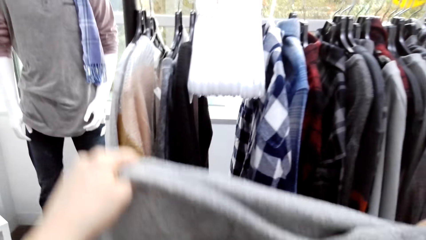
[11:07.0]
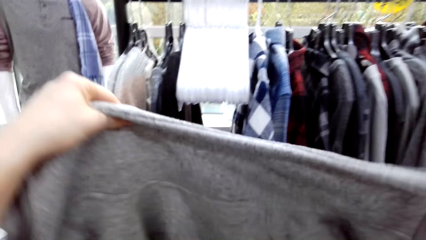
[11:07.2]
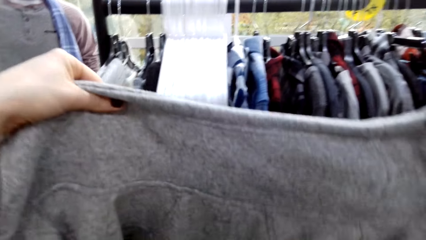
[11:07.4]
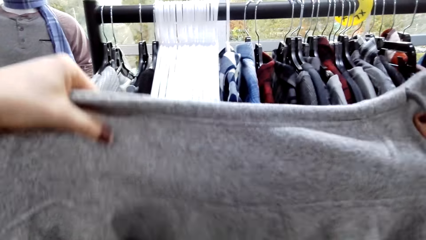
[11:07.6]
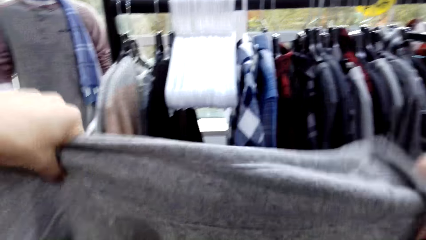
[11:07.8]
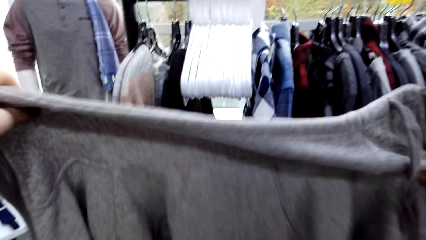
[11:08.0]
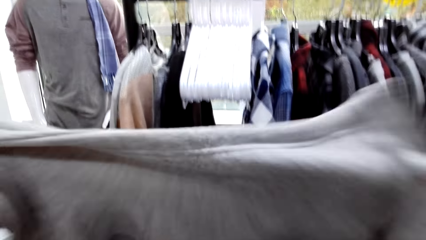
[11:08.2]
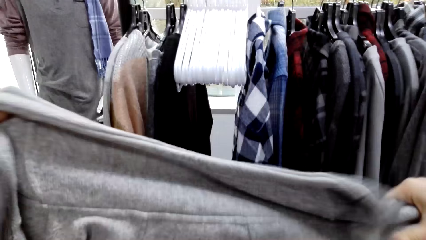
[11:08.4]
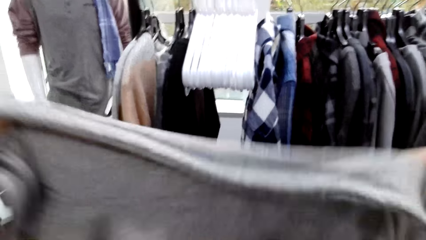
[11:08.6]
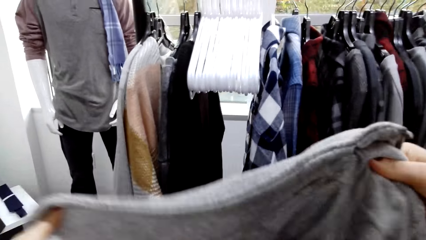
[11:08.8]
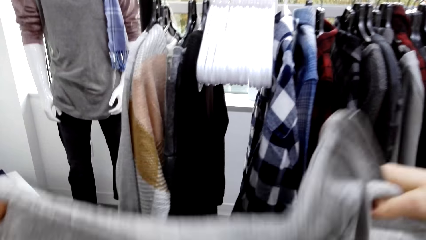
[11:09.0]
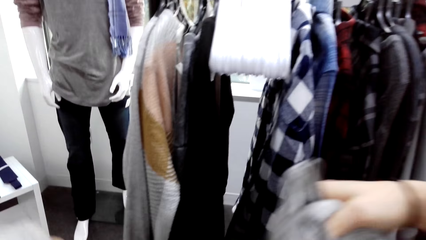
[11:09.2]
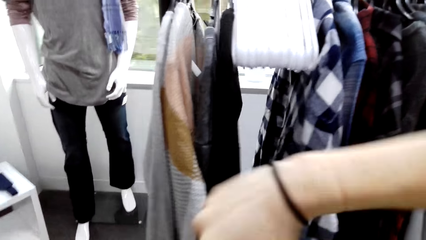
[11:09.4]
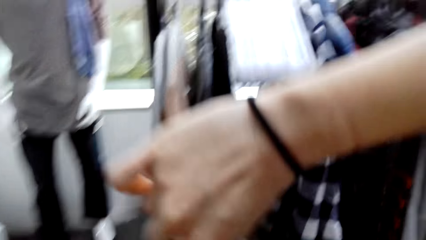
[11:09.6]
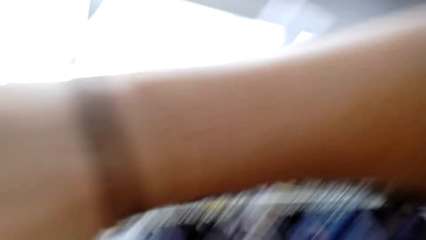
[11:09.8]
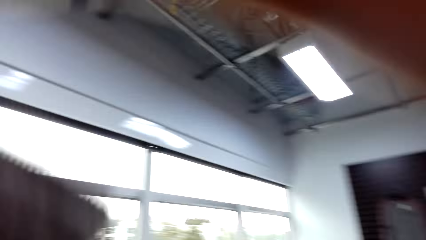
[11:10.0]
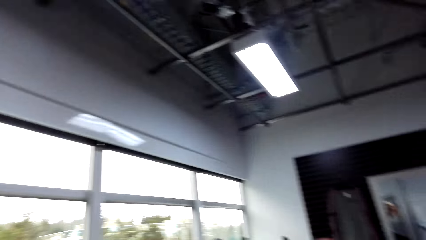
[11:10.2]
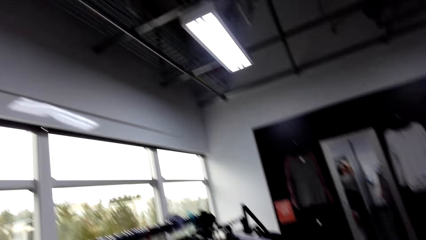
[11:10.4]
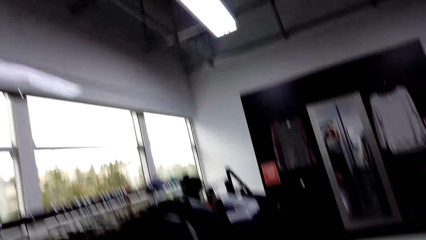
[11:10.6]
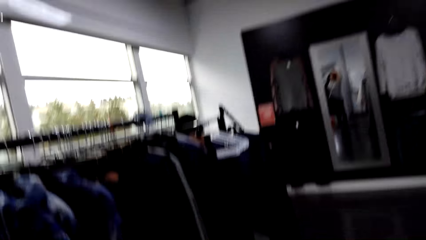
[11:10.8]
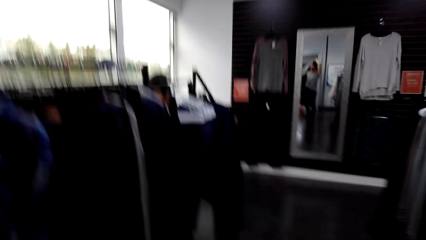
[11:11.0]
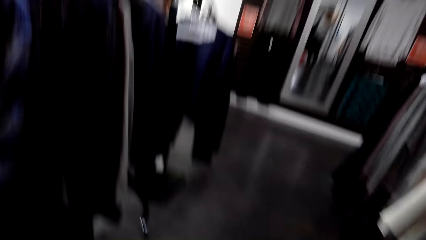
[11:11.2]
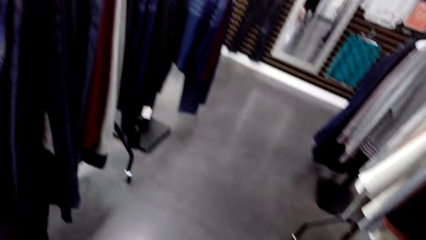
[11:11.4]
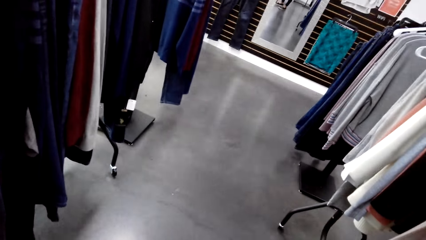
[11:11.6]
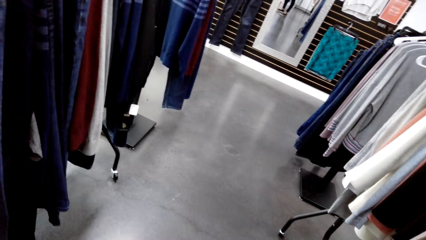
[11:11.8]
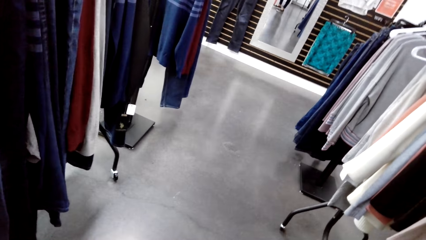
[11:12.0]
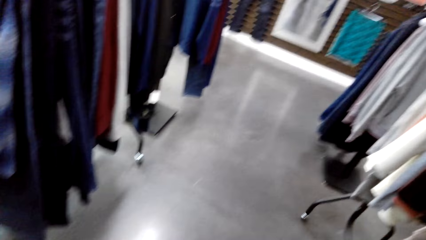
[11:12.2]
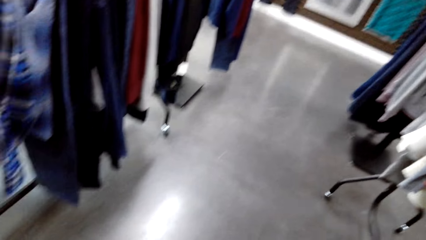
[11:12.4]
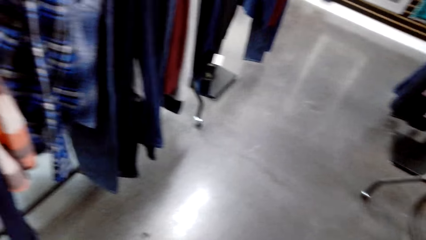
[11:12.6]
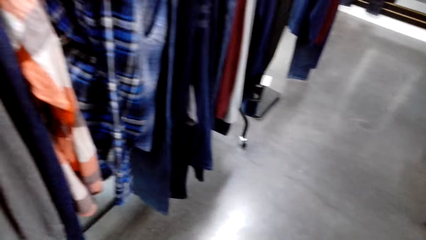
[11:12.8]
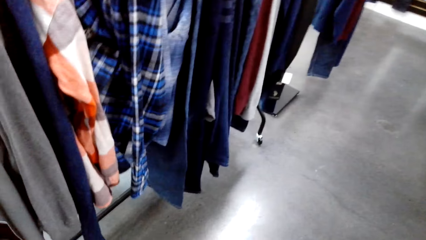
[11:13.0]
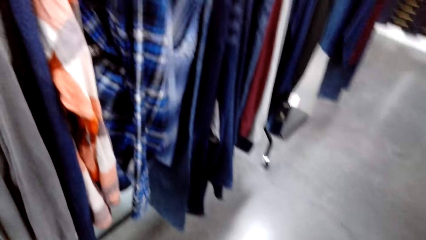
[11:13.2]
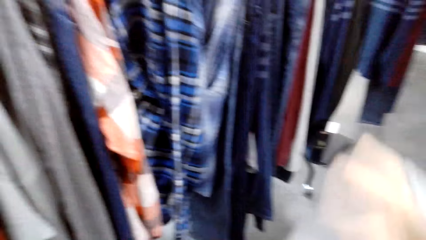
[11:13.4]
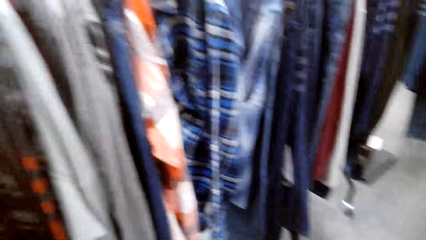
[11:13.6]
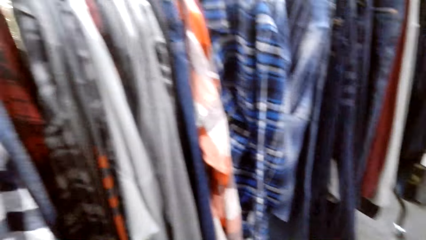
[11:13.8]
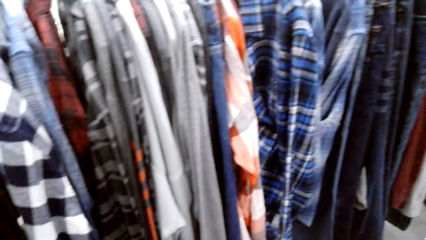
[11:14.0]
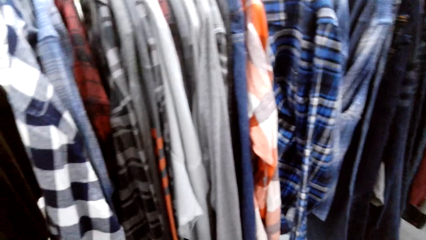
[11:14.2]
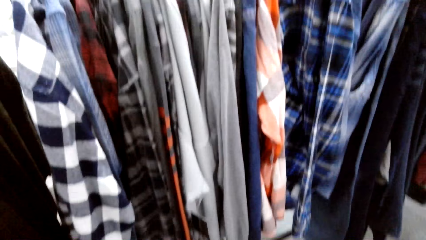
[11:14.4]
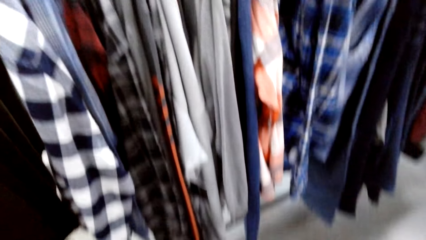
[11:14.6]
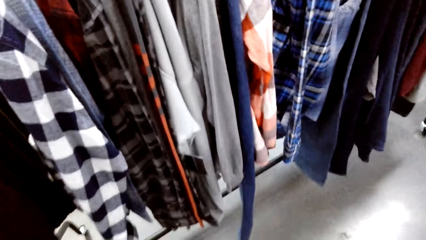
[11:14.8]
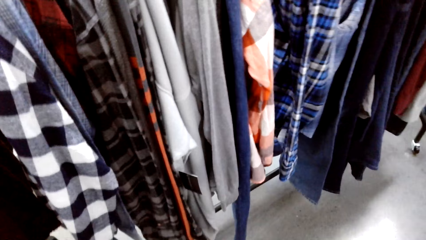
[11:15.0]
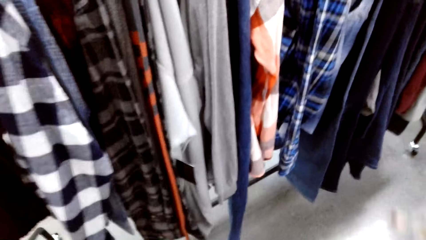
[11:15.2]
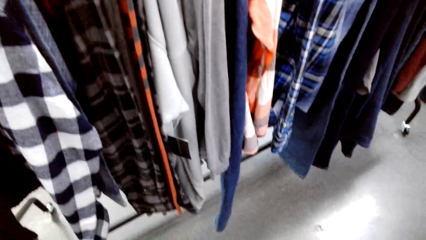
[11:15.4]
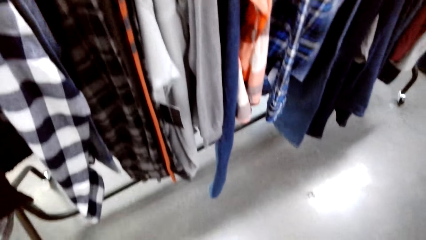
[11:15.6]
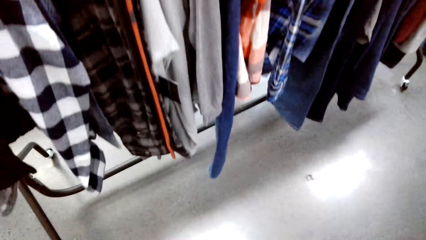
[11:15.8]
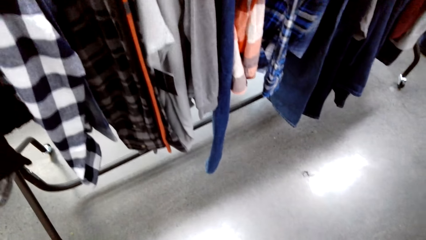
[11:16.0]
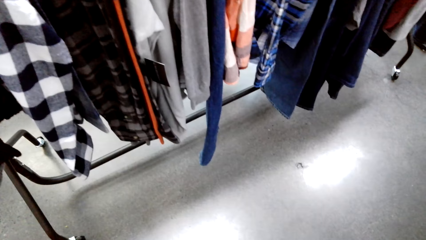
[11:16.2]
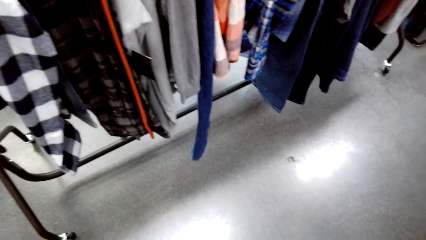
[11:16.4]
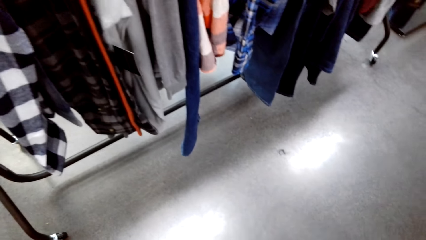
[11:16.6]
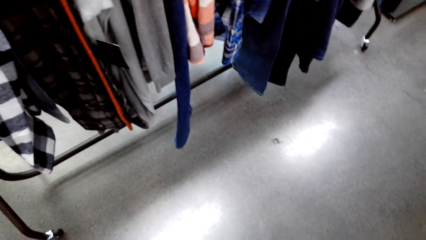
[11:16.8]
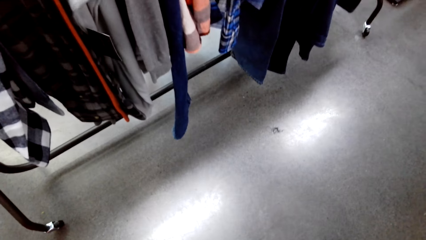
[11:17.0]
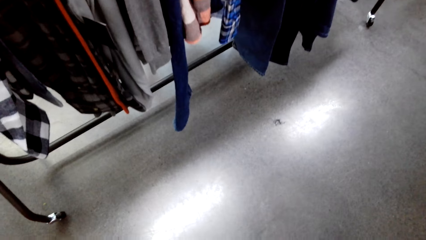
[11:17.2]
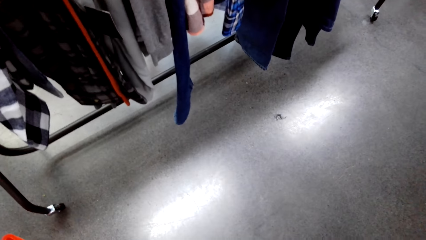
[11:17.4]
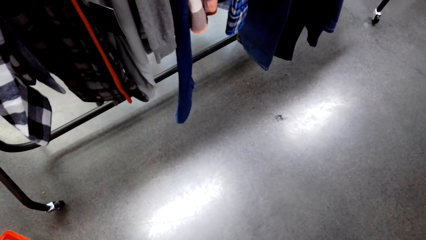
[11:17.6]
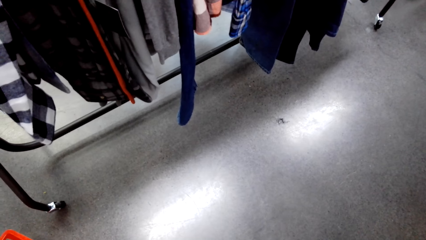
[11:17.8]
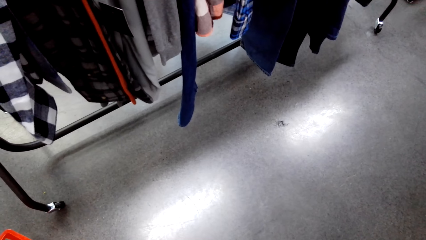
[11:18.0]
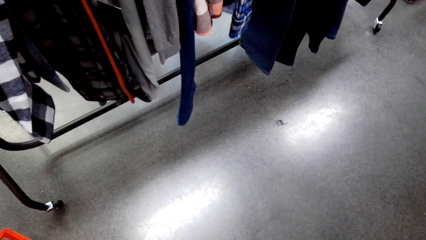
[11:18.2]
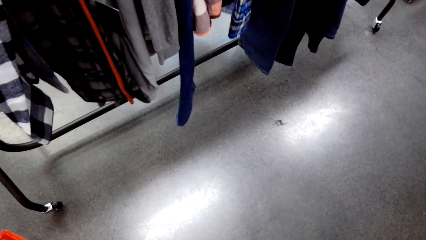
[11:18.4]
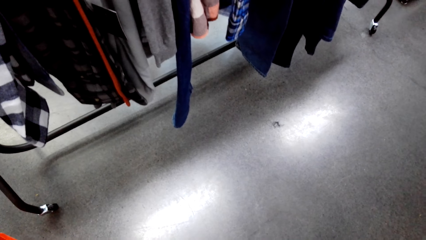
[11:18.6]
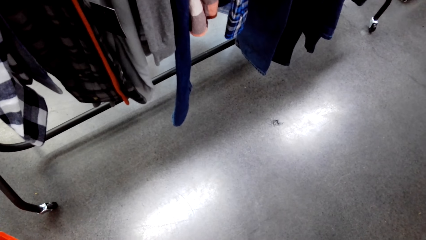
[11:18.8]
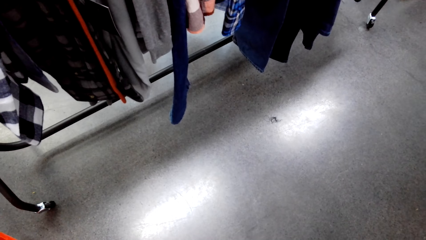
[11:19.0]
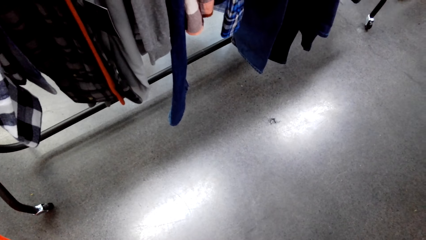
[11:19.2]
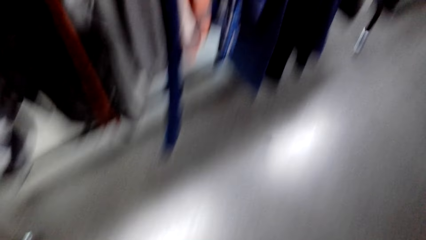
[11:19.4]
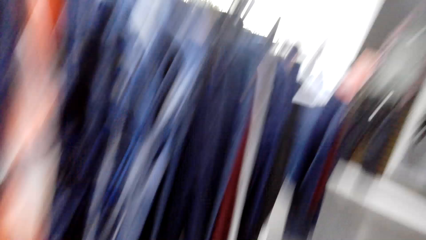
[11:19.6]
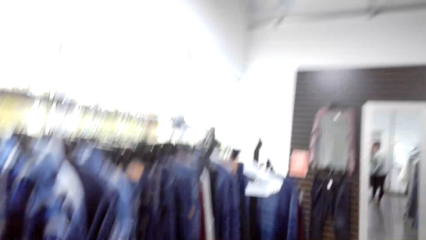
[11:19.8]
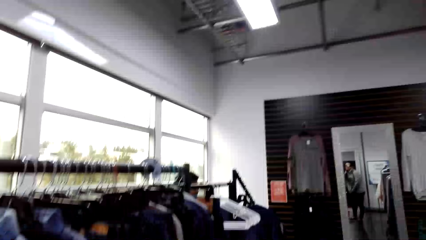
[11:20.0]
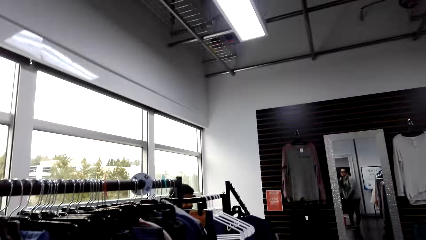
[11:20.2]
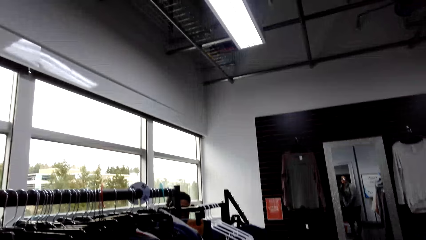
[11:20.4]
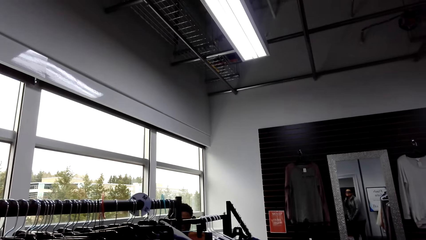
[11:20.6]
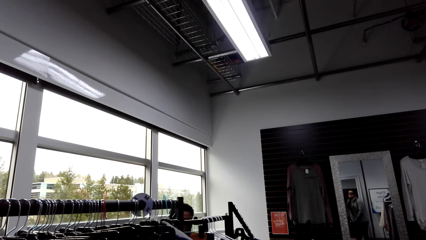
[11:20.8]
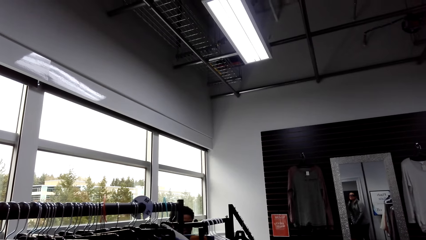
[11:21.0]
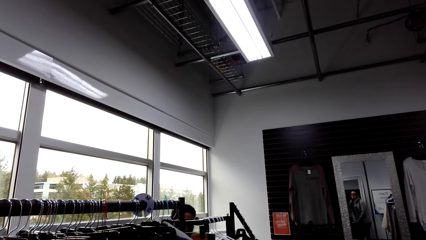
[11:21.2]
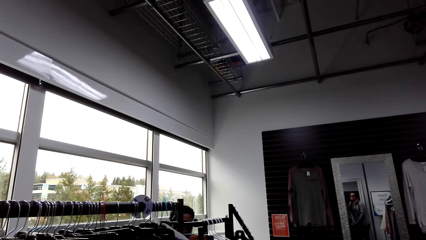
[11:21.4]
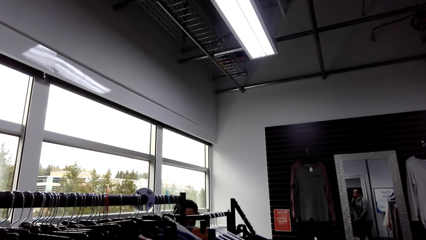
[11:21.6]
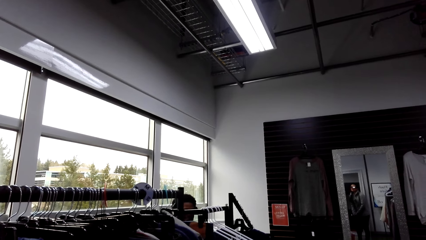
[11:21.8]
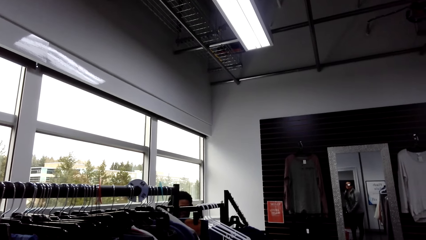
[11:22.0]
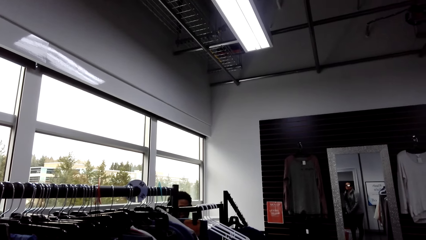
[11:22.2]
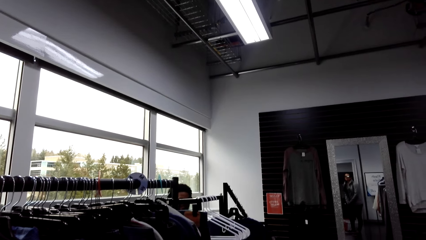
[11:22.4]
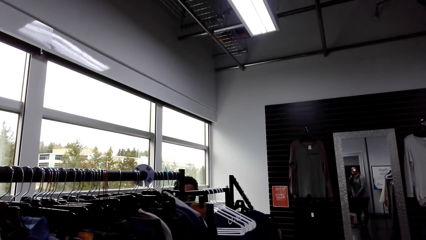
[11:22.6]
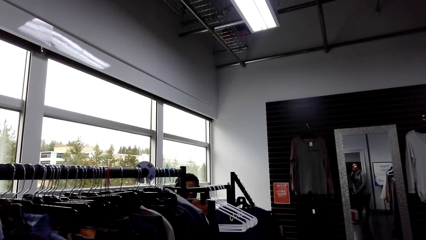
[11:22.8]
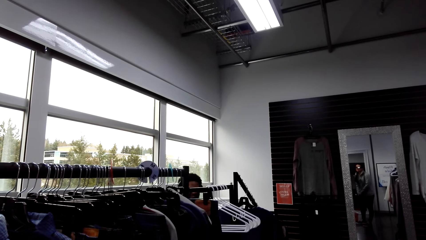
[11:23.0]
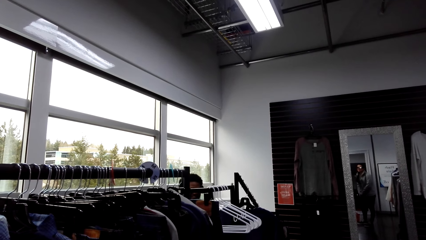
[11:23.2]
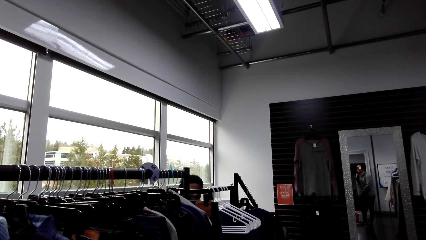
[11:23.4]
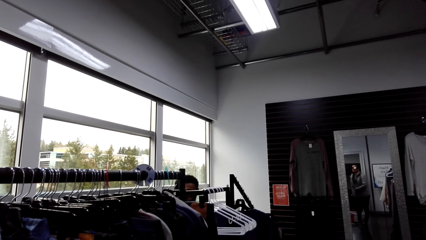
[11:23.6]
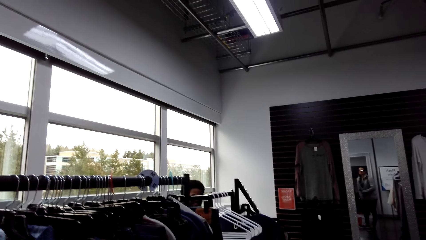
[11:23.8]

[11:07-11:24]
The camera wearer wears the sweater. They look around. They stare at the floor. They stare at a man.
